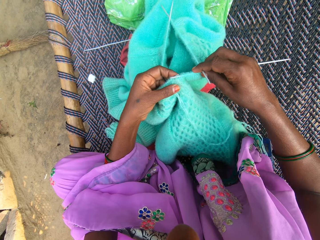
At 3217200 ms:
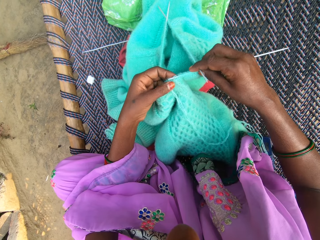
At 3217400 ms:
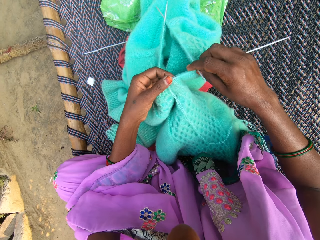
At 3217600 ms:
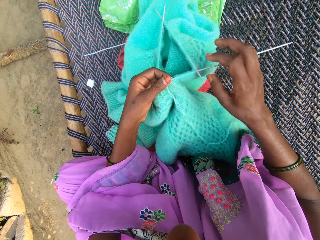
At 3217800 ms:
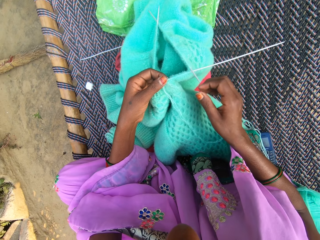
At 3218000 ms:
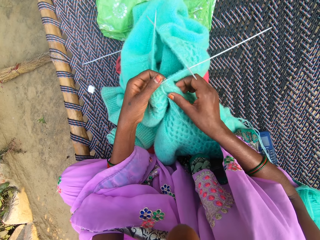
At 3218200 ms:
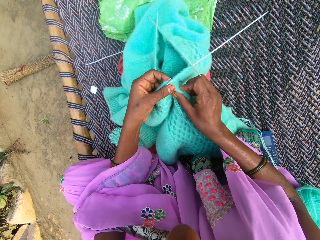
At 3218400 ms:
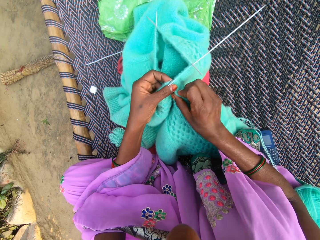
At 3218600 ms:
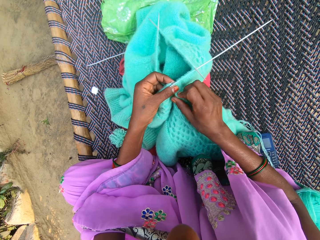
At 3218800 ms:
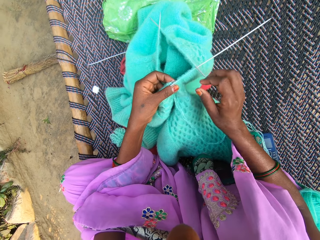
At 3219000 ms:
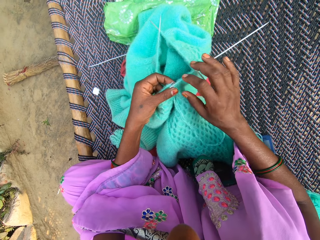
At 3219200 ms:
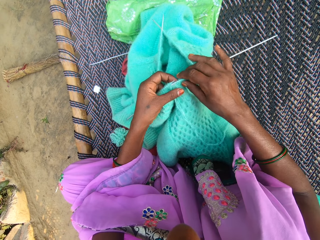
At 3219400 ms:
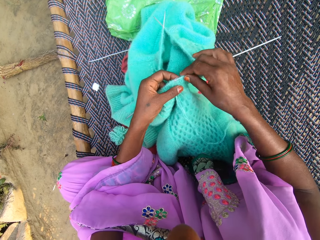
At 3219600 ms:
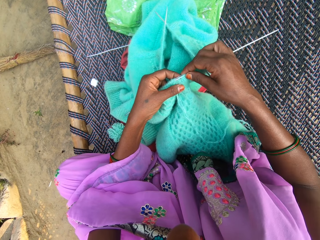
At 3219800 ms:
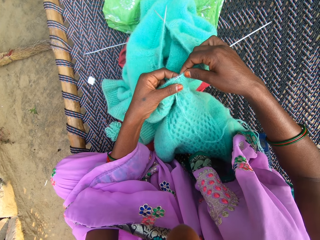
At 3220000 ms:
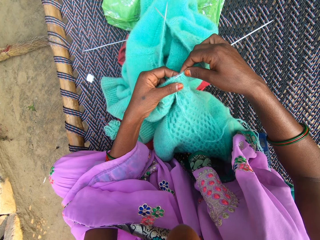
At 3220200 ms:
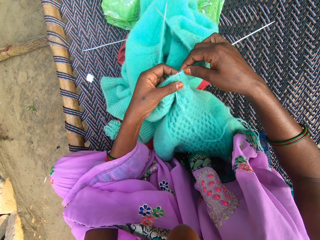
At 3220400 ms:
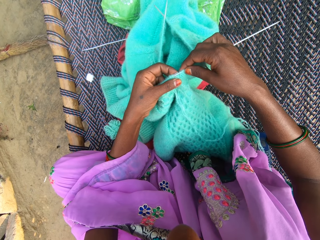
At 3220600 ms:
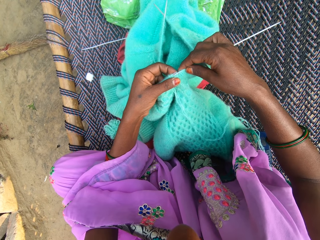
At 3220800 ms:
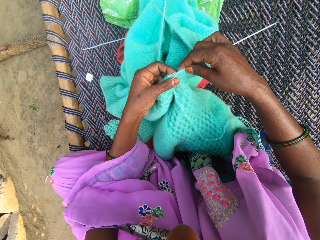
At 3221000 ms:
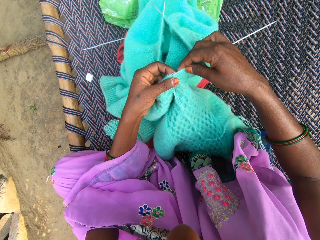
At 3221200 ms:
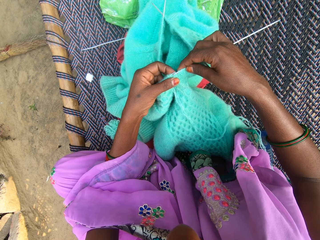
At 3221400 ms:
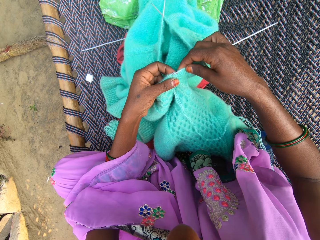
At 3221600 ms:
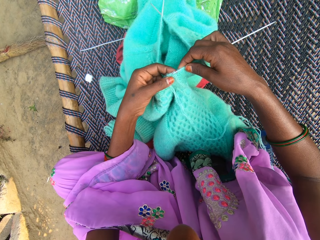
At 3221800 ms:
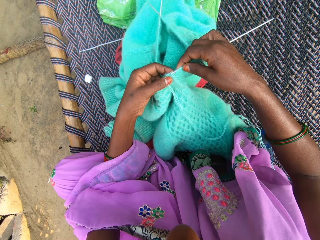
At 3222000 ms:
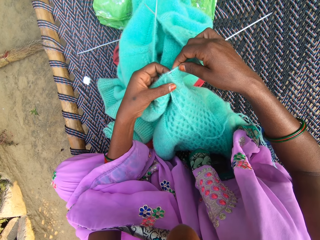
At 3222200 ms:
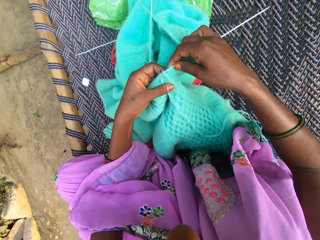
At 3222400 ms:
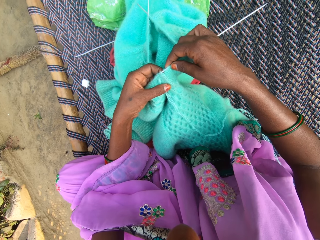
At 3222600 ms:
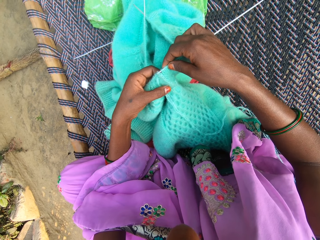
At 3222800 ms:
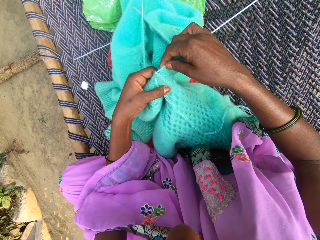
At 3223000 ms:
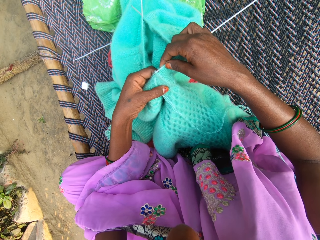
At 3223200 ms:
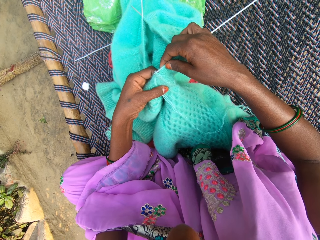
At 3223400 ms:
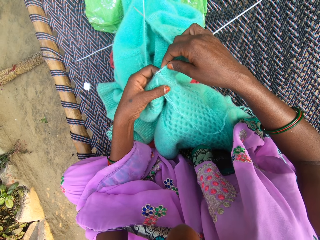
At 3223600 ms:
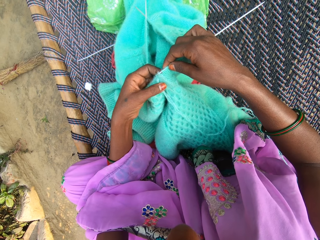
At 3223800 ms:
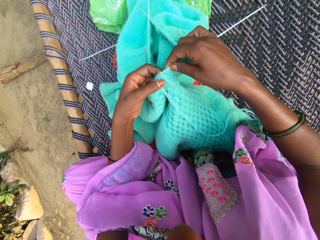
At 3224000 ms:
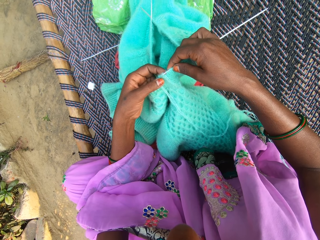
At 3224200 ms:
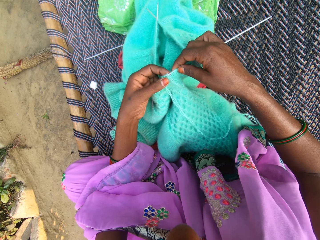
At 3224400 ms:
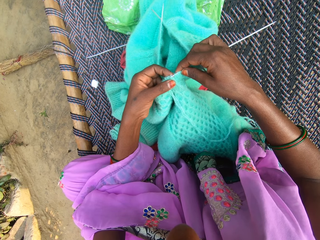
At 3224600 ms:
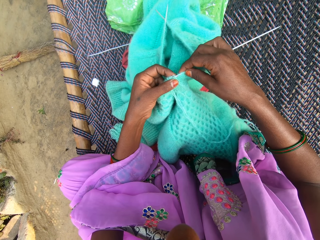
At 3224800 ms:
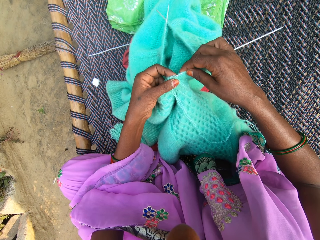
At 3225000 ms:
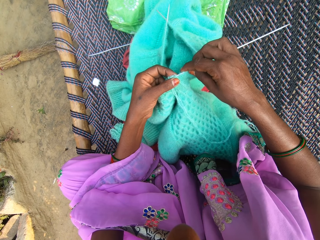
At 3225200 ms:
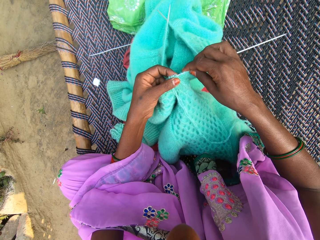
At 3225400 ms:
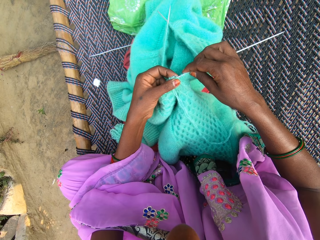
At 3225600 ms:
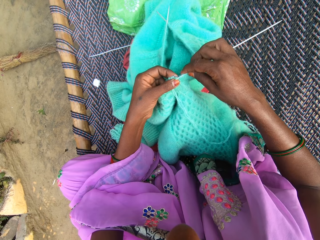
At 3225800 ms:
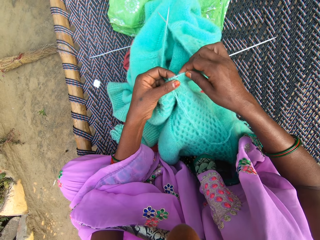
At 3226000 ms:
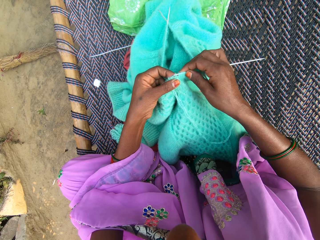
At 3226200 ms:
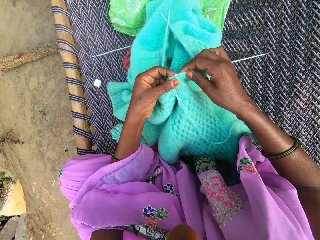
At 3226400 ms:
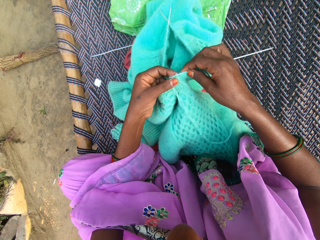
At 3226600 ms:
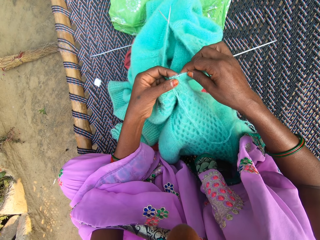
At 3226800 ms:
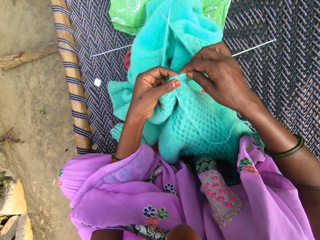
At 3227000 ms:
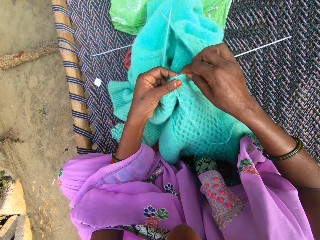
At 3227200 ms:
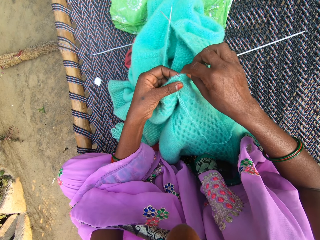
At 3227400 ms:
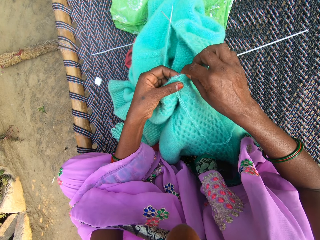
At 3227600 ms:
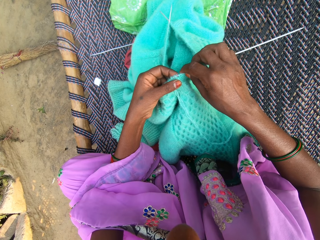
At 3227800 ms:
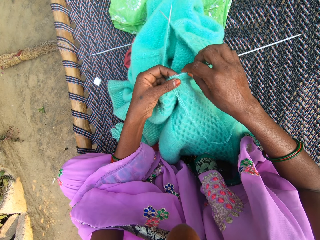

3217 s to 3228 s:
The camera wearer checks the fabric.

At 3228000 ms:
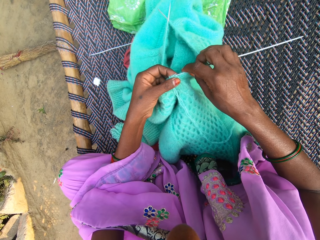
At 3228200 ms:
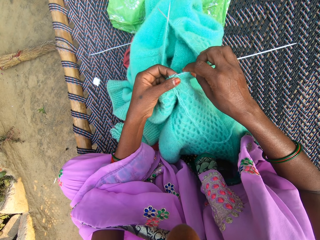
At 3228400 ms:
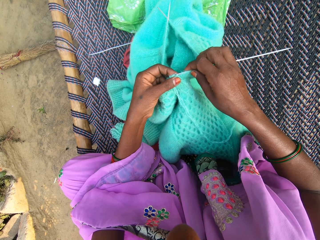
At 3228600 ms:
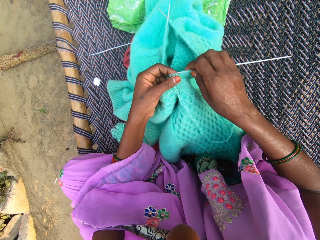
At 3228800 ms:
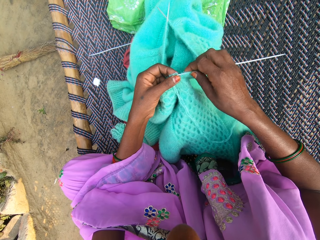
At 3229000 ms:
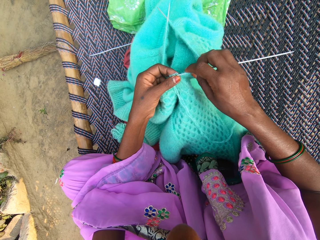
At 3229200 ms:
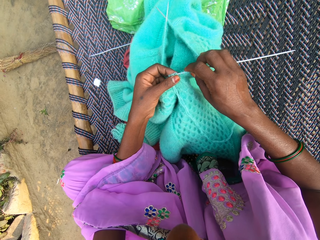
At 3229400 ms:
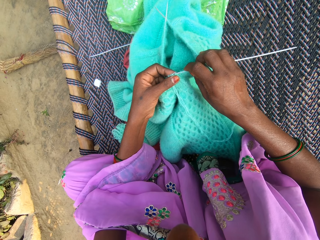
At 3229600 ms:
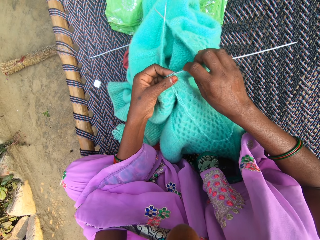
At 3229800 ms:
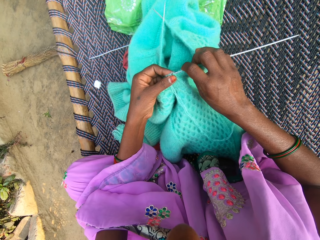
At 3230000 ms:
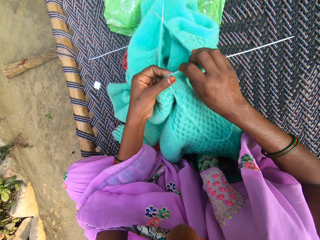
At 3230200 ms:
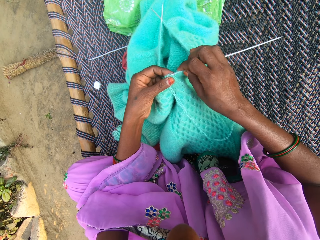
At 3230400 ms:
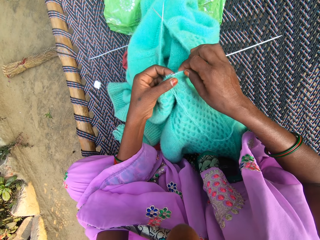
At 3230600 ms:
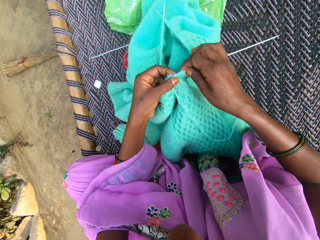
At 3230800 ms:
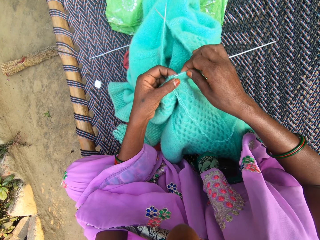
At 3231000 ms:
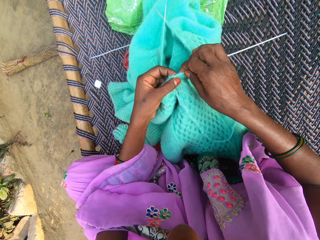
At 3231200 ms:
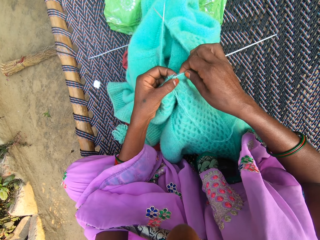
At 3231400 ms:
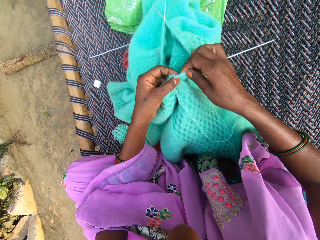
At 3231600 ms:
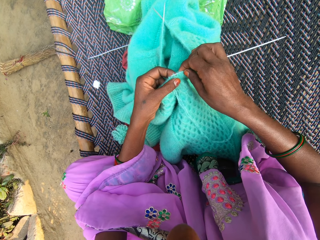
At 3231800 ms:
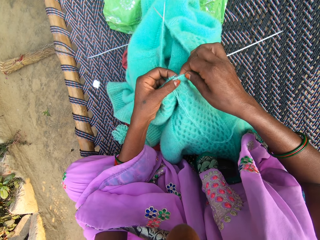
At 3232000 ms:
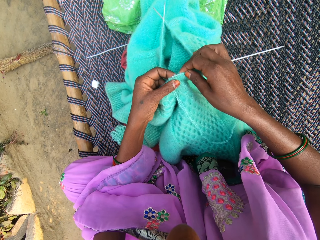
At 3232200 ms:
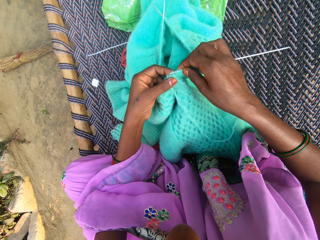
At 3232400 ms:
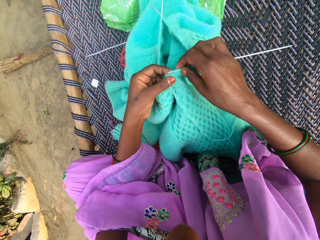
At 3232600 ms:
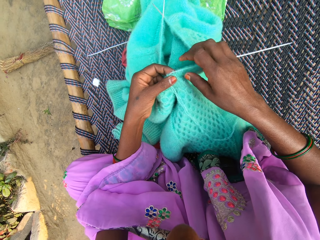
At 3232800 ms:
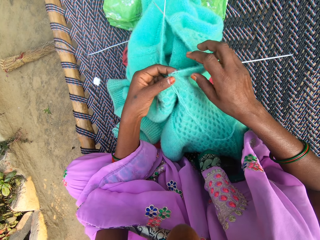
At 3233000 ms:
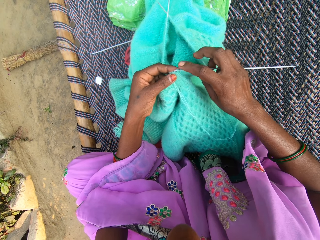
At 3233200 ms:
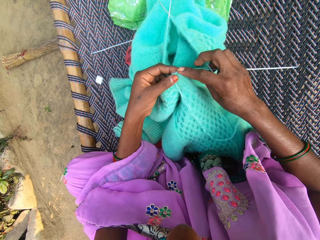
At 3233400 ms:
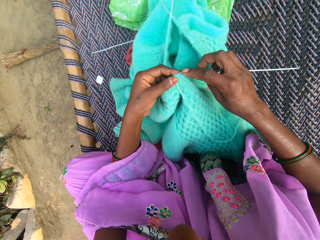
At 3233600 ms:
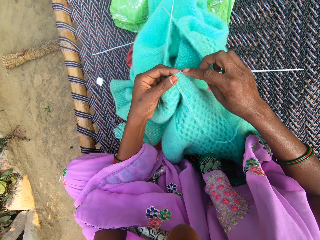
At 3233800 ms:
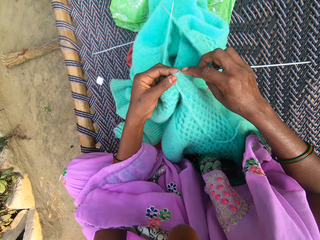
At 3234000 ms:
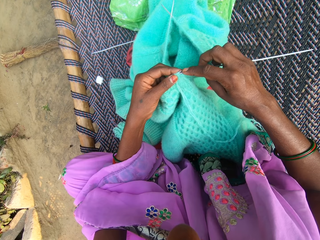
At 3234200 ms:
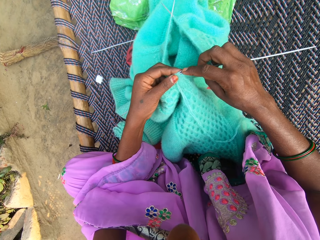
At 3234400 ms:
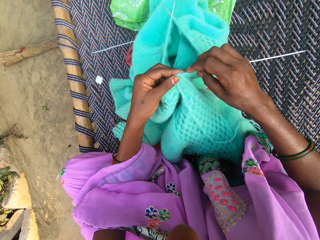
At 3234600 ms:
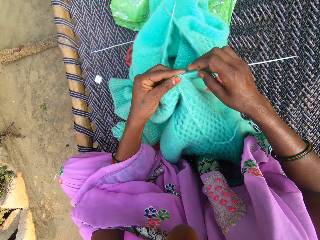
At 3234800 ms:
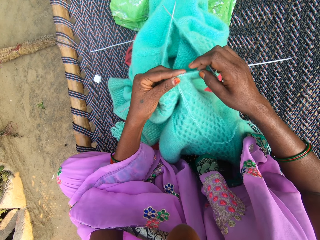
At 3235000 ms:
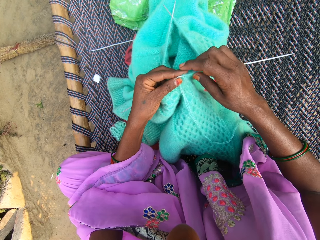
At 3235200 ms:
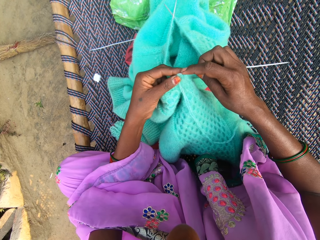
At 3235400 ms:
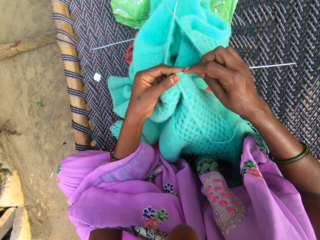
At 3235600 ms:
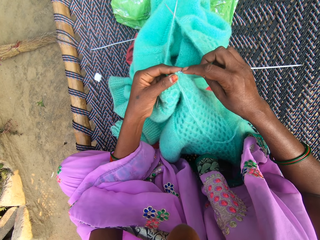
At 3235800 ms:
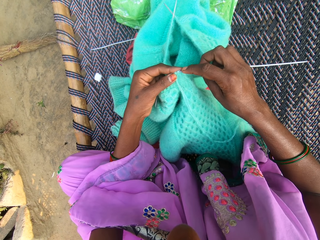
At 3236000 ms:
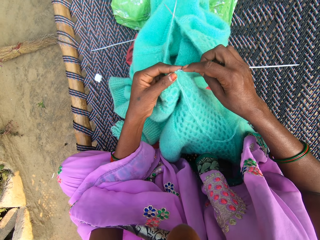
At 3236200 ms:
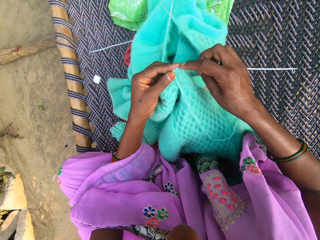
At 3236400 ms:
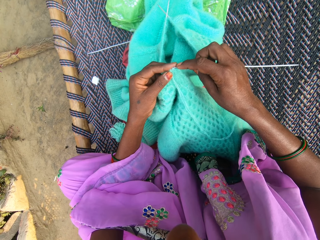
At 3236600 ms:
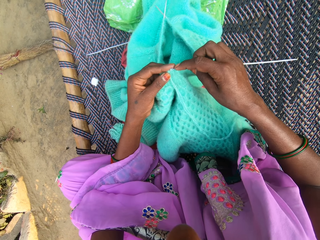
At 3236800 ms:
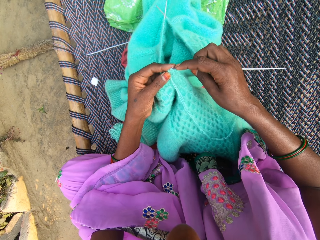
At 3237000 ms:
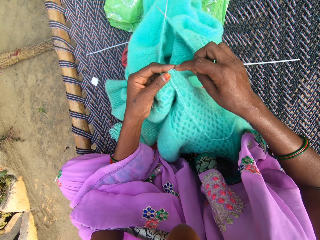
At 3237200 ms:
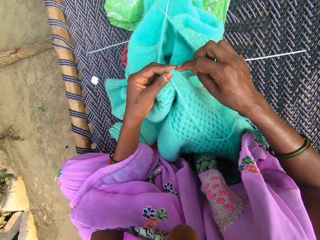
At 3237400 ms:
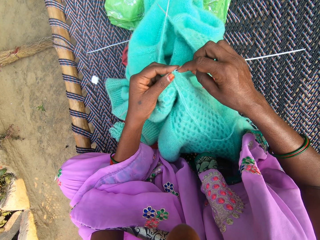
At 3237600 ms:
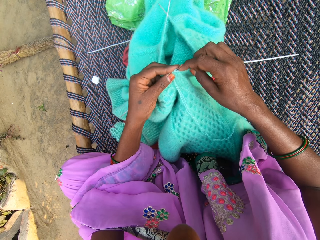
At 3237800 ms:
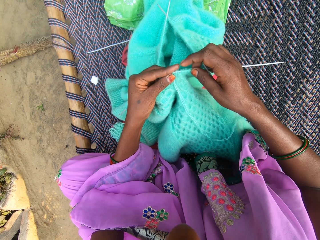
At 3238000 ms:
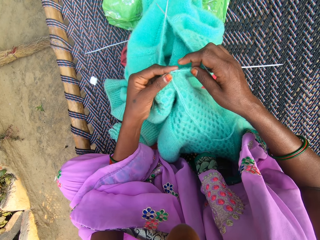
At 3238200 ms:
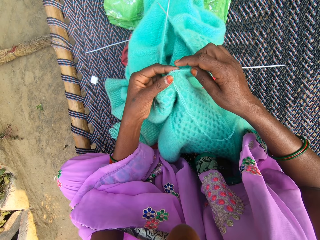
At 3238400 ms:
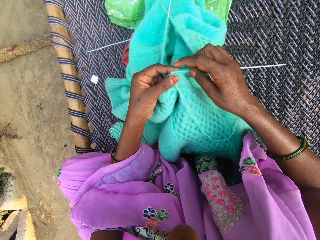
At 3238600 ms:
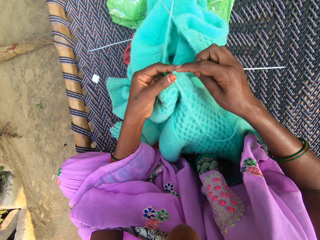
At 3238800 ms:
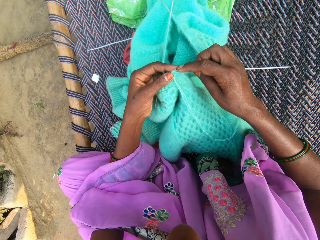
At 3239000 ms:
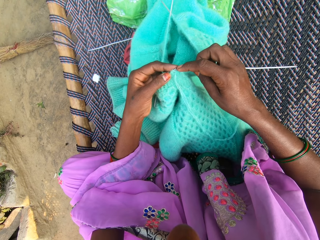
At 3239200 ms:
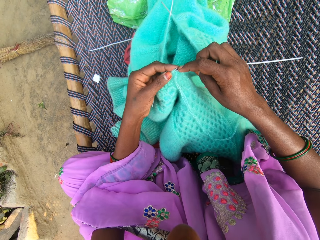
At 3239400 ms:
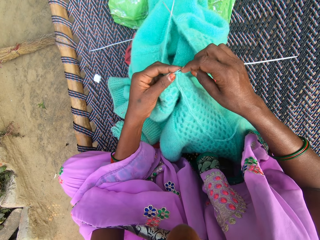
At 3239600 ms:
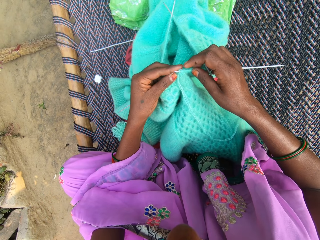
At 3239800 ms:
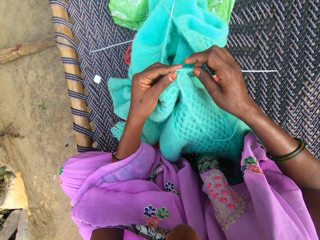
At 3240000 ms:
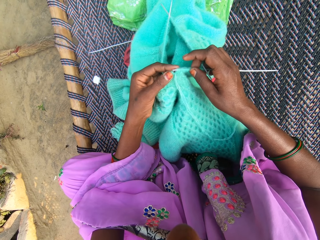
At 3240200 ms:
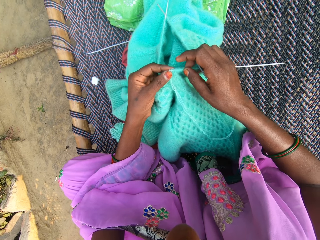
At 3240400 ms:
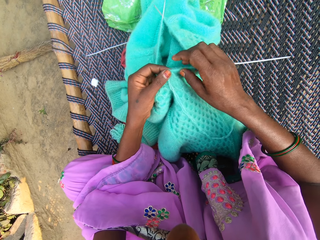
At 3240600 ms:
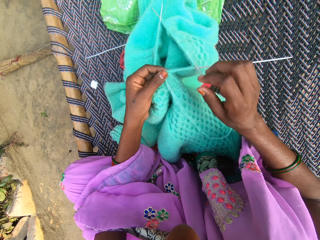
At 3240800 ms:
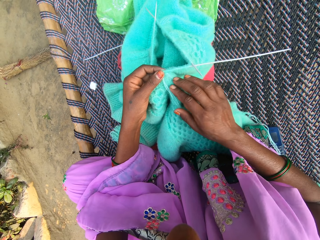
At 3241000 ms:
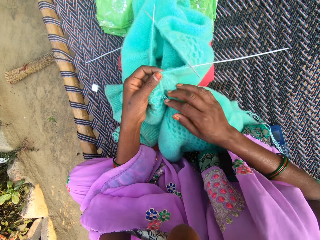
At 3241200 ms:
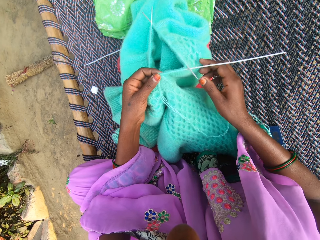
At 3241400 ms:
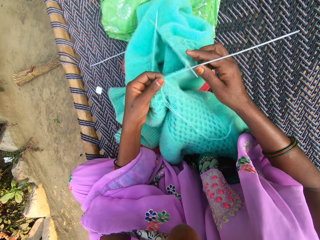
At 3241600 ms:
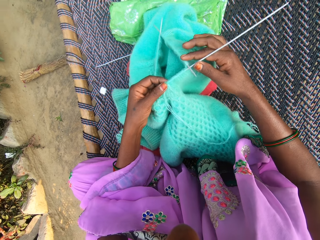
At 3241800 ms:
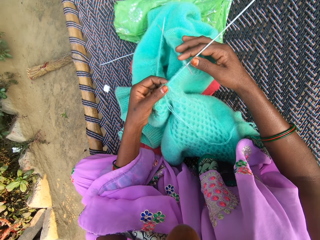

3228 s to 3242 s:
The camera wearer aligns the crochet to the fabric.
